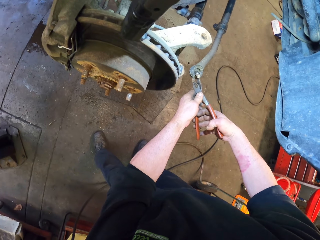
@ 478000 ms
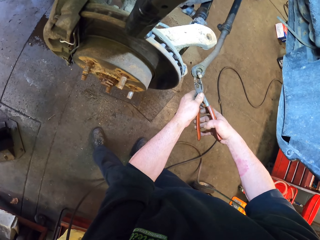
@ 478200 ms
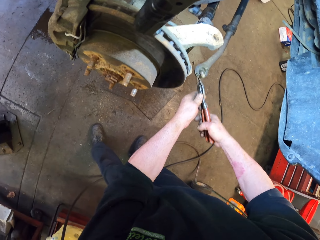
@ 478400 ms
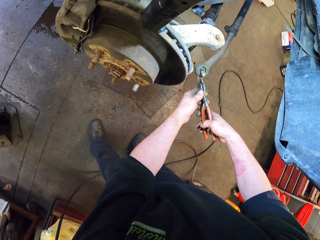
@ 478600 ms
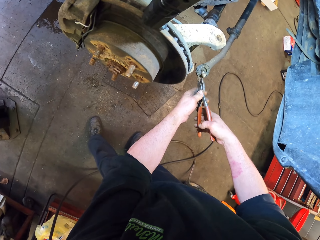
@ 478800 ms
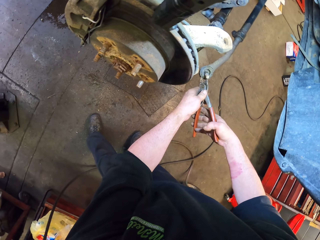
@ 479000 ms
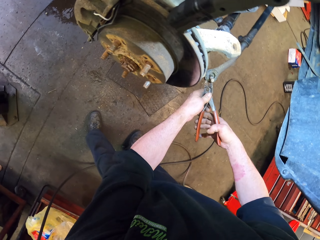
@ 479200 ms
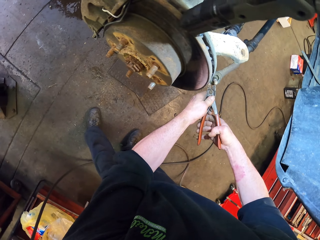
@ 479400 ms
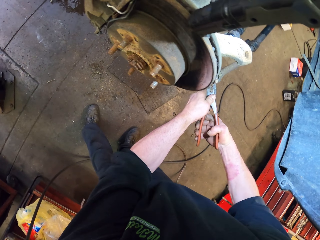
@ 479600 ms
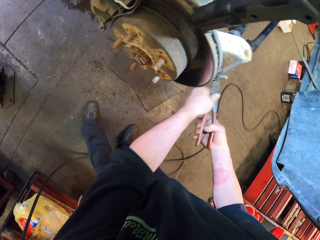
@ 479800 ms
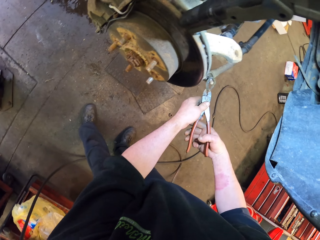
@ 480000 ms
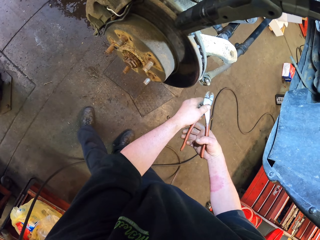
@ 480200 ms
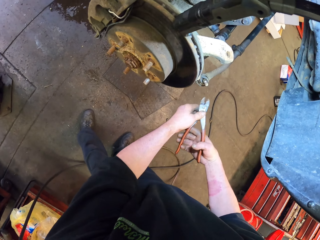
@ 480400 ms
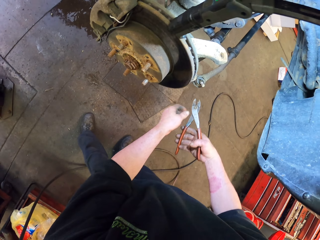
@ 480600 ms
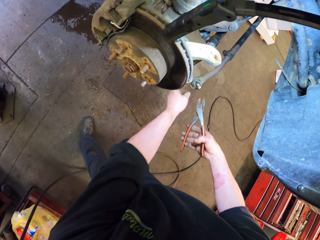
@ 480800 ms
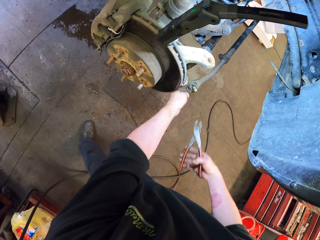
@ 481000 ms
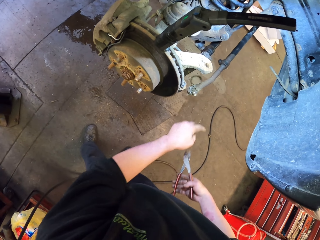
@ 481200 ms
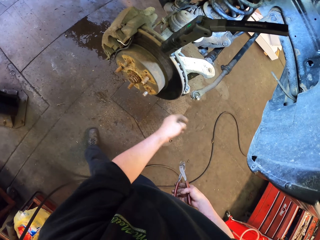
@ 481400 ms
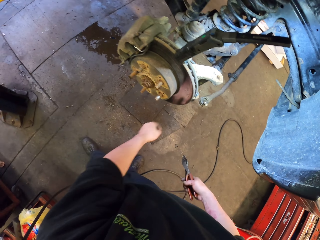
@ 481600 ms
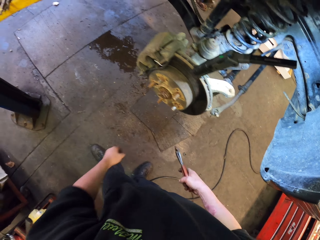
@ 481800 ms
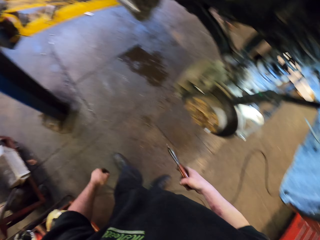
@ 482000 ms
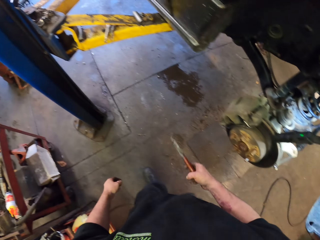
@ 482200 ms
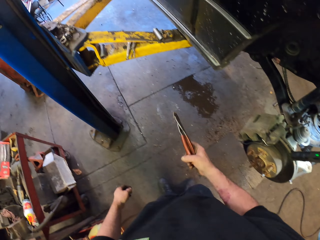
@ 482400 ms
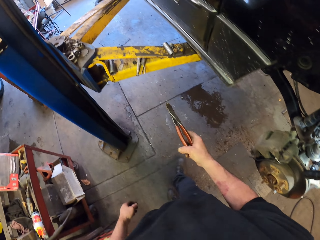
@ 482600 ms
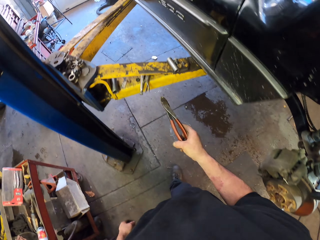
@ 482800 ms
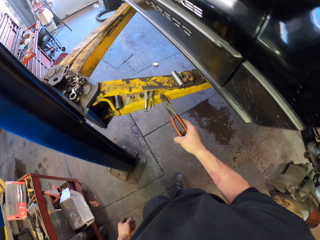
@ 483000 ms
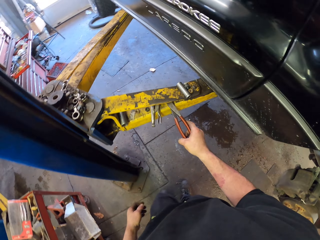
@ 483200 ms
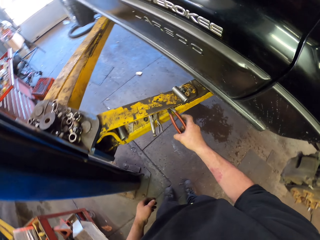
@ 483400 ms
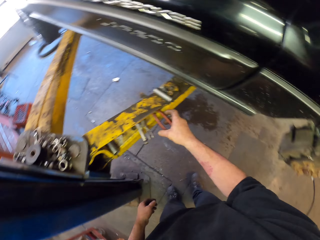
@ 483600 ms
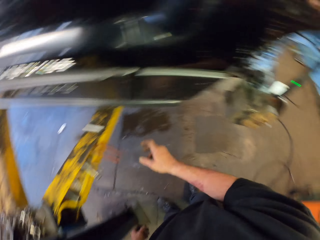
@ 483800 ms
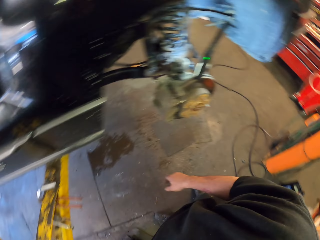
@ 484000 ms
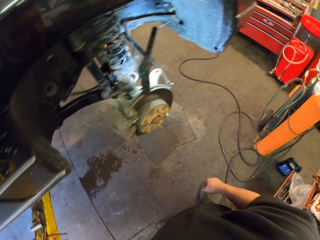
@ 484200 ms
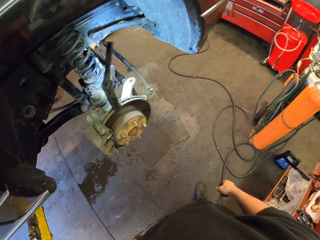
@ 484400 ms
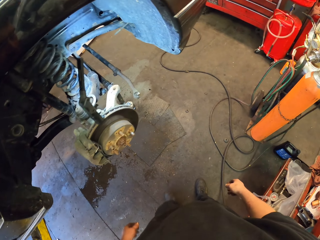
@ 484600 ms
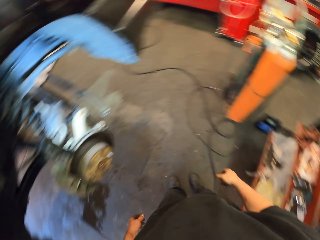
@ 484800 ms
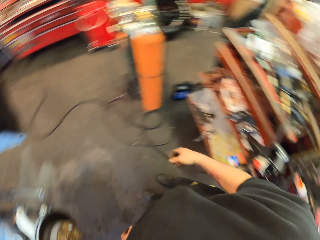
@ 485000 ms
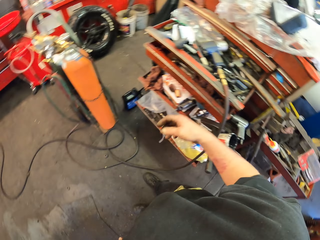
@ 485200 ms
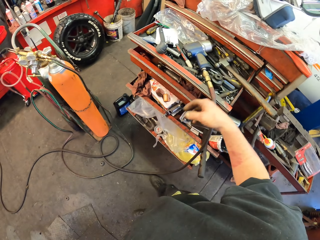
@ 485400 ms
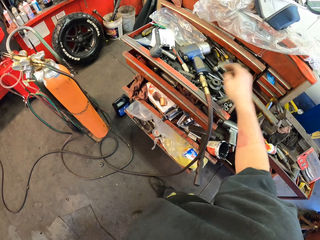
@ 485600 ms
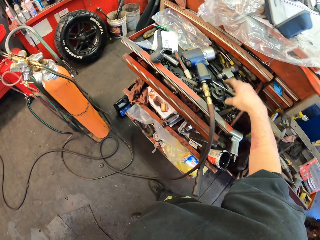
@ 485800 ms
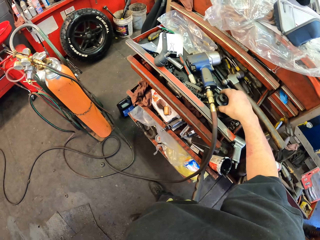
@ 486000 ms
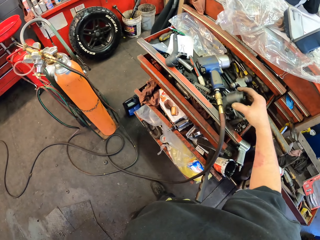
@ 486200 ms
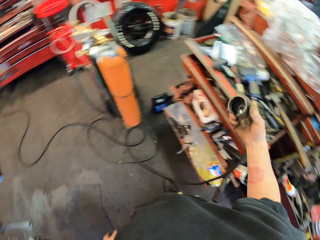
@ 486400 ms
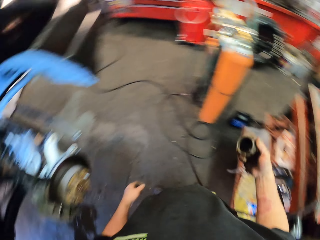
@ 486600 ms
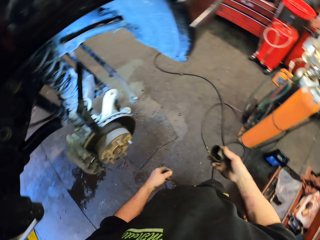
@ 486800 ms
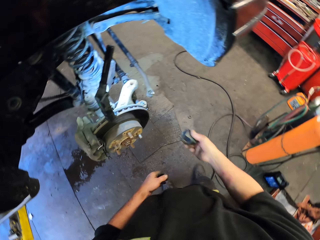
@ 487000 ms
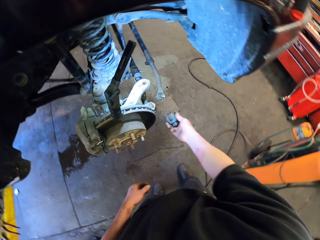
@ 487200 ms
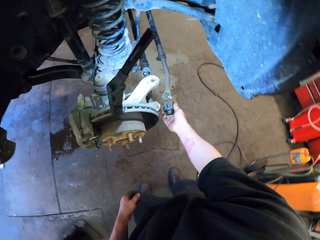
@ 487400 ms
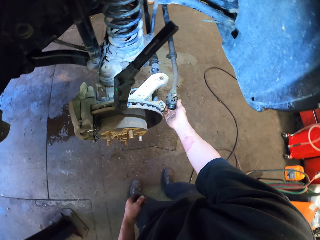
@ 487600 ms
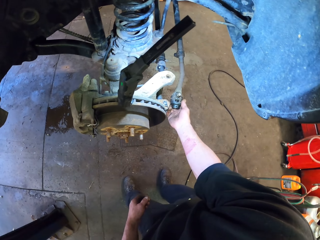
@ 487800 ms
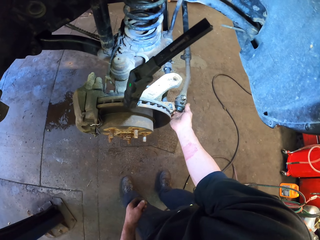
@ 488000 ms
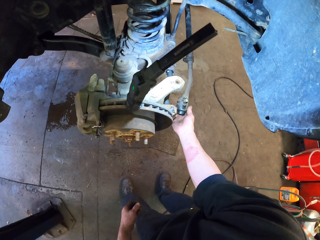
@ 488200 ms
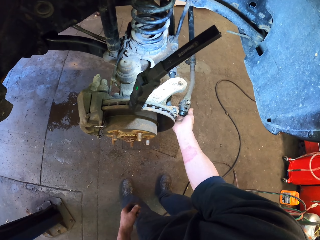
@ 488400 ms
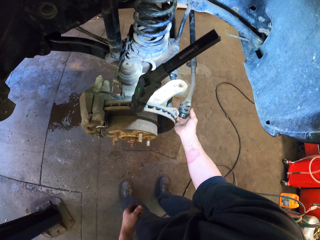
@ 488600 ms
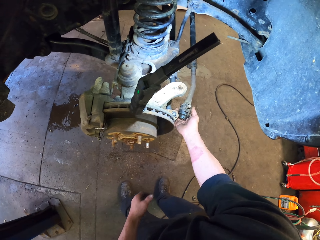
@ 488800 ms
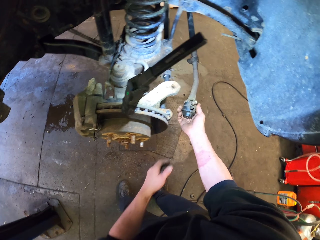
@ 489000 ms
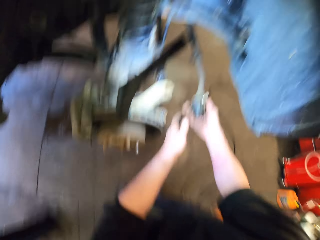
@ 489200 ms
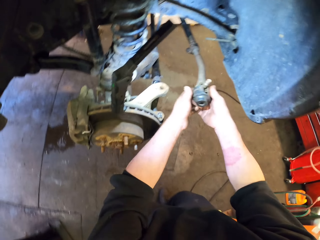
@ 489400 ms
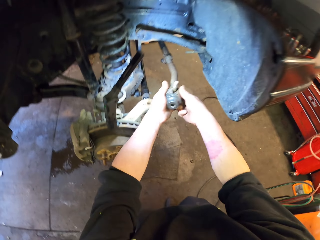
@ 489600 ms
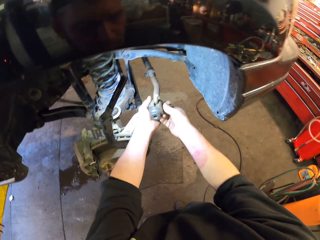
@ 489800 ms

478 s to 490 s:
The camera wearer places the flat jaw pliers to the suspension ball joint. They remove something with the flat jaw pliers. They walk back. They put down the flat jaw pliers. They turn back. They pick up the axle joint. They fit in the axle joint with the suspension ball joint.

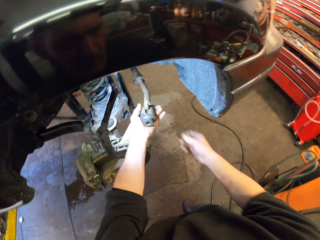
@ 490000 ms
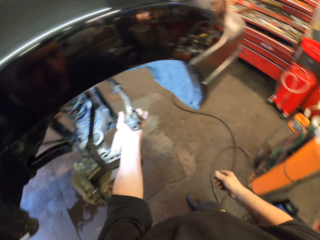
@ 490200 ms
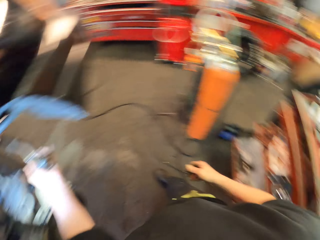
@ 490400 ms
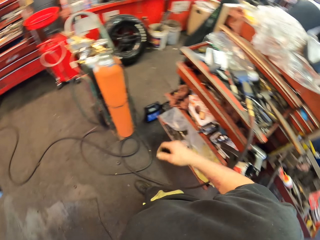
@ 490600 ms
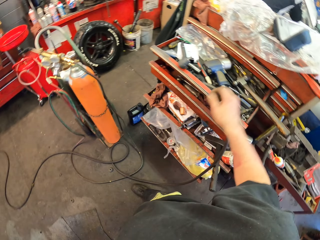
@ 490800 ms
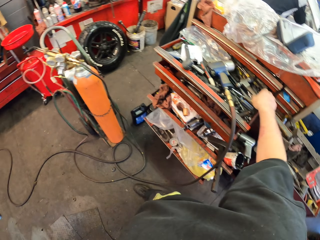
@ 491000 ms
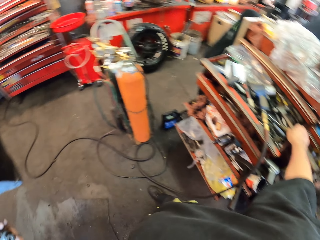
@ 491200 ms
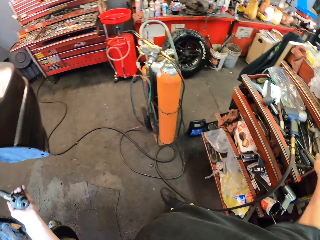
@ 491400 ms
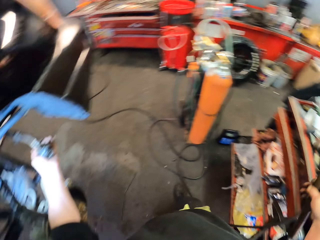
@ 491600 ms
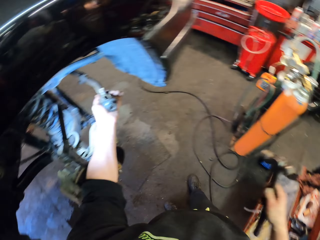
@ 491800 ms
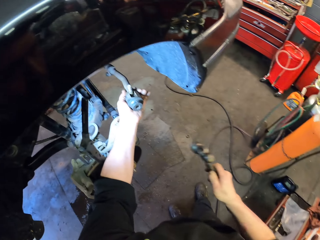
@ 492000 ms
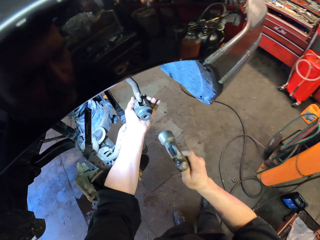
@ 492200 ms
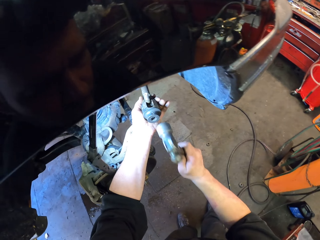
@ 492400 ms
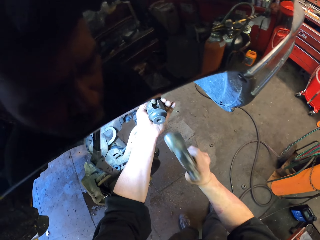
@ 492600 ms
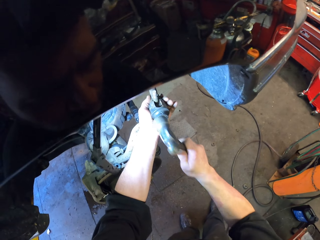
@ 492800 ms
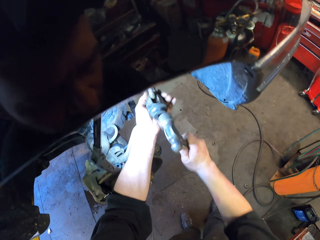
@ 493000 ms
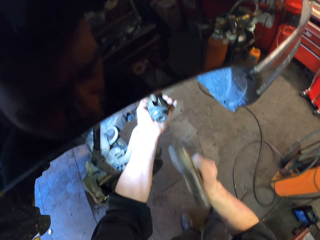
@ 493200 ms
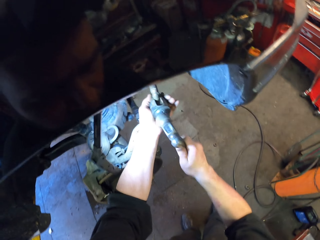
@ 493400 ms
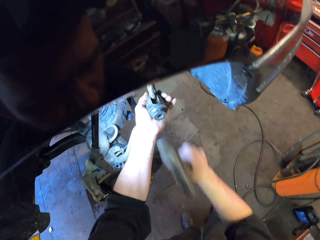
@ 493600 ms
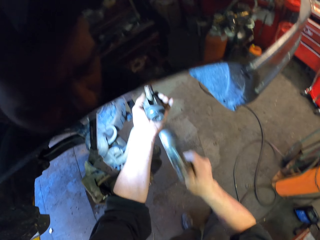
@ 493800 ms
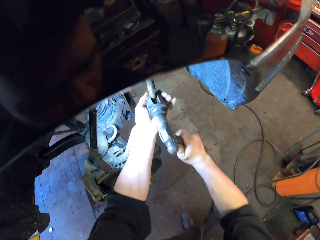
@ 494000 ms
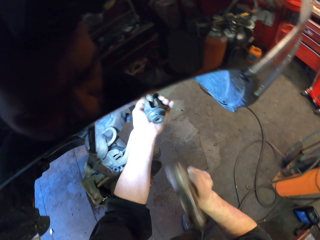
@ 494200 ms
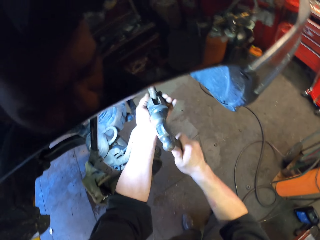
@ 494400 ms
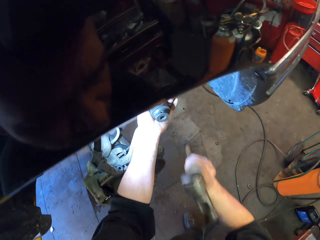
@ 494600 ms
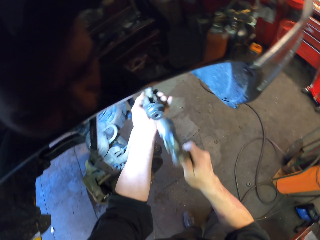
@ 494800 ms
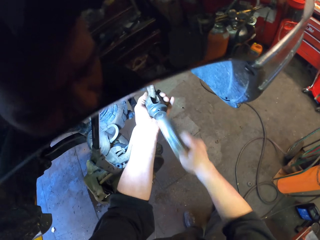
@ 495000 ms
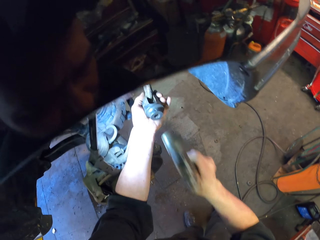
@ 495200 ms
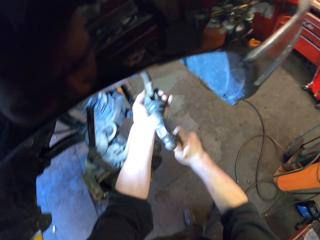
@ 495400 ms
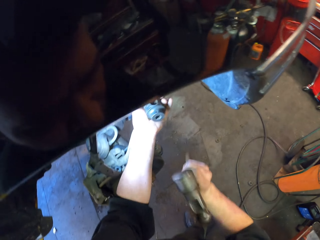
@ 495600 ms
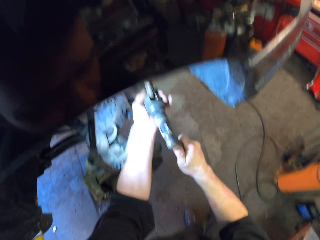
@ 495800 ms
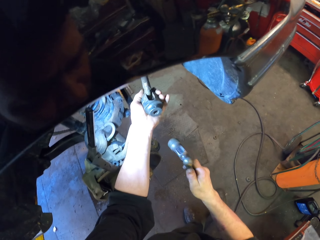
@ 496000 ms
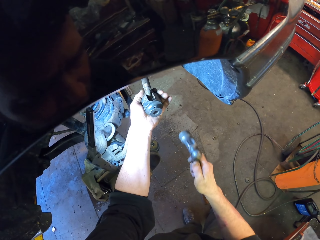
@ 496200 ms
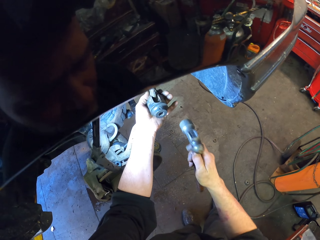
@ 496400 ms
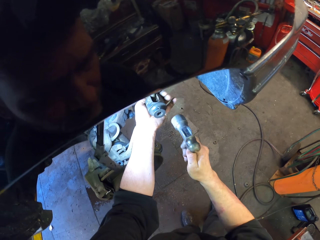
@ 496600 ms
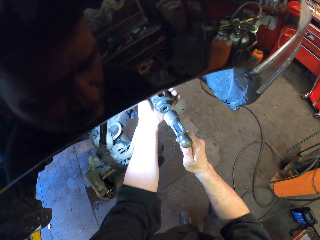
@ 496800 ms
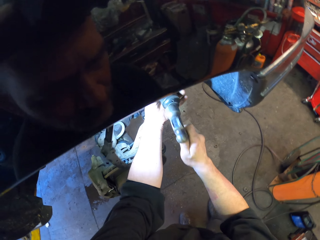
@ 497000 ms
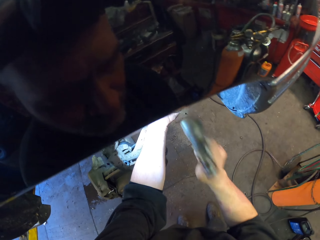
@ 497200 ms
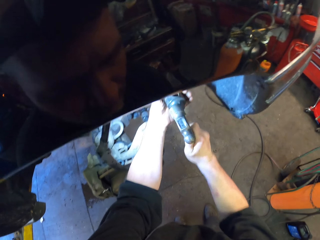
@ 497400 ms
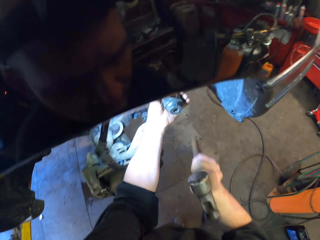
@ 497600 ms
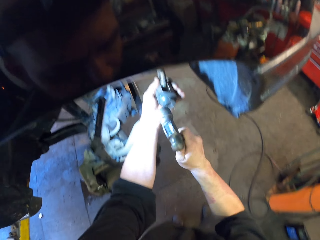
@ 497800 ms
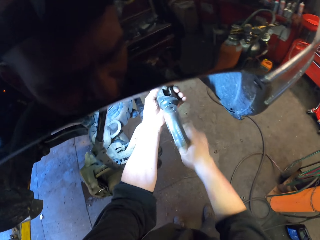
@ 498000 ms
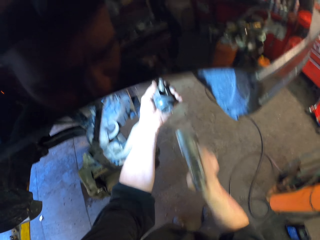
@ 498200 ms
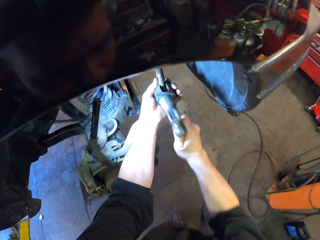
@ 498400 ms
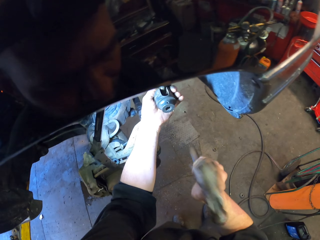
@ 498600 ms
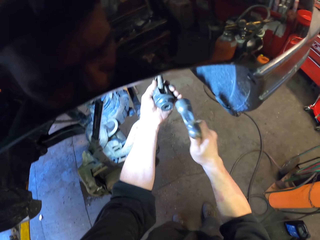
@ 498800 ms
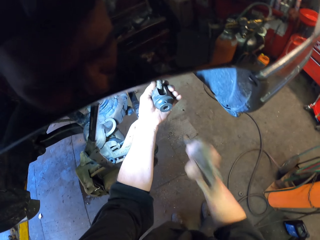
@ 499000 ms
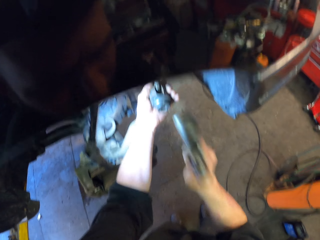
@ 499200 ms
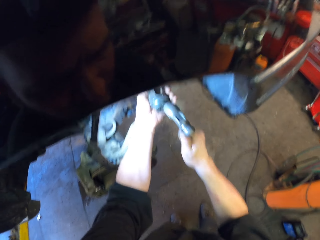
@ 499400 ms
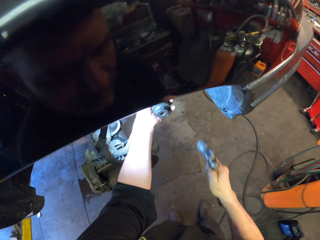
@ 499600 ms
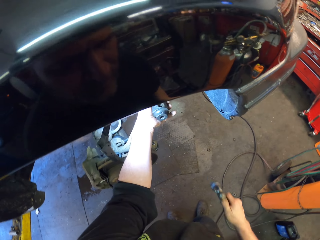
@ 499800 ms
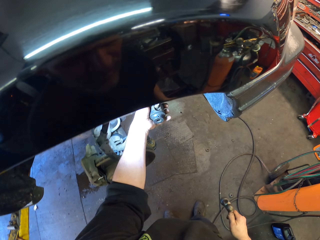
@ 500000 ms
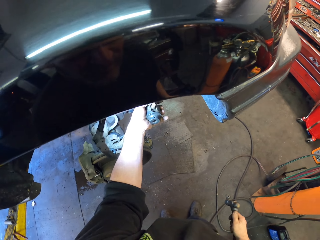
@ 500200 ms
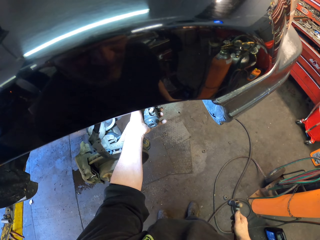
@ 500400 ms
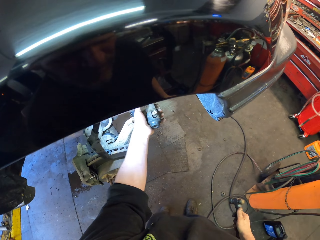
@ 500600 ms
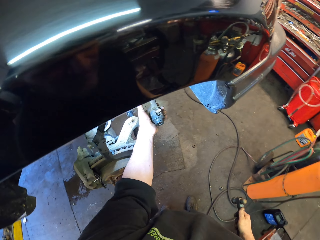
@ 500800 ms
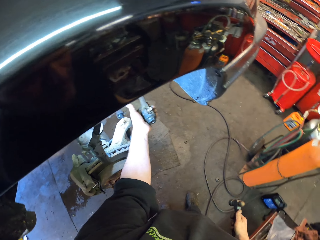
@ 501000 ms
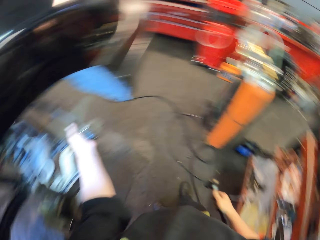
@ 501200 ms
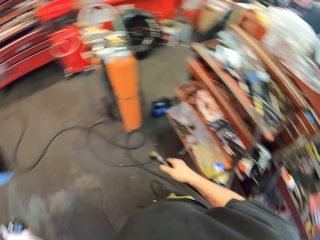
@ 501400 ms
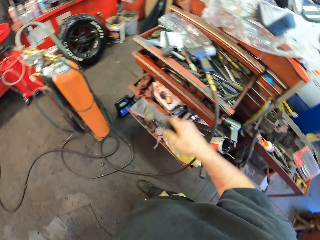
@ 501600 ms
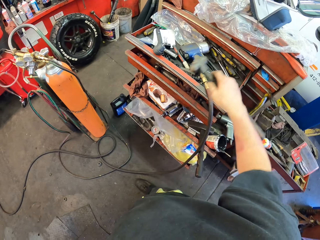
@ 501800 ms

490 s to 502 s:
The camera wearer lifts up the suspension ball joint. They hold the suspension ball joint with the left hand. They turn back. They pick up the hammer. They hit the suspension ball joint with the hammer. They stop to hammer the suspension ball joint. They stop to hammer the suspension ball joint again.
